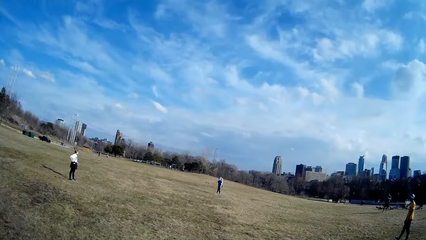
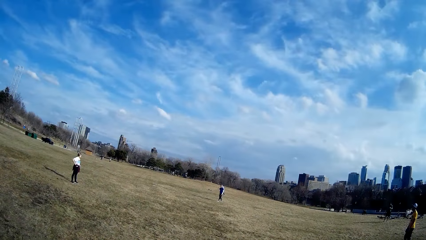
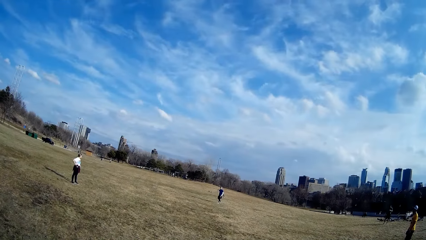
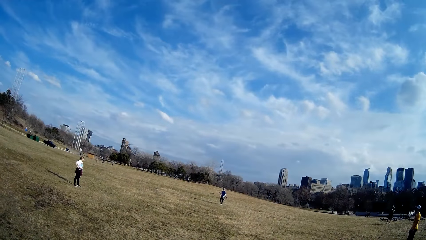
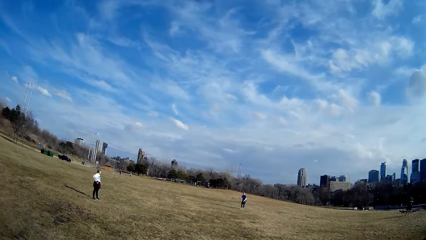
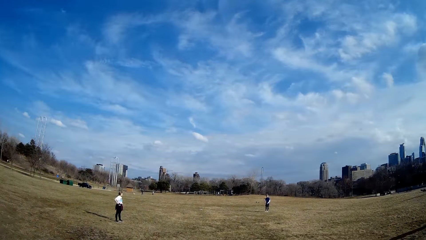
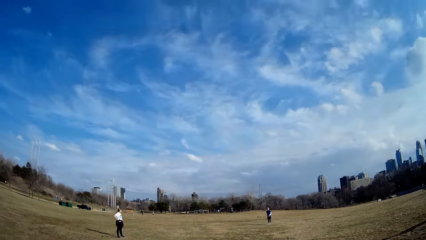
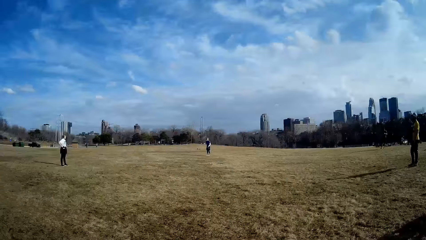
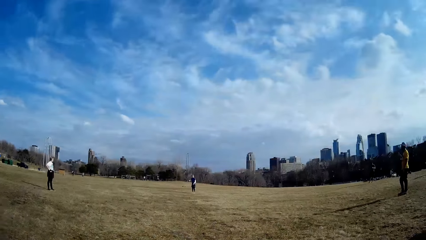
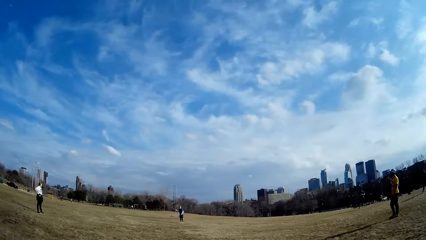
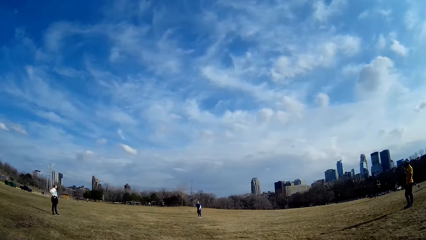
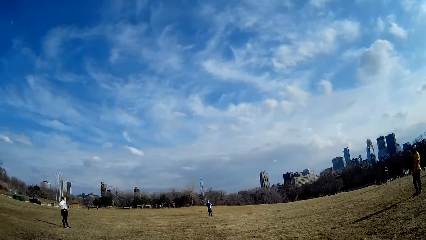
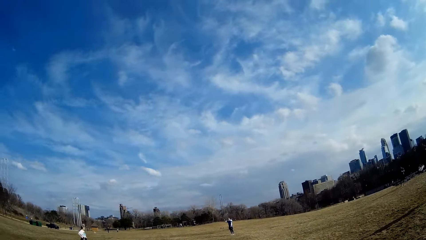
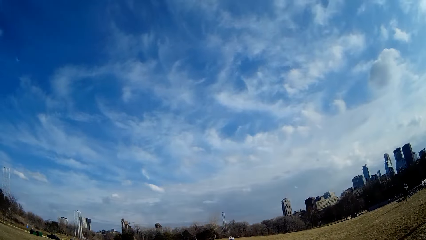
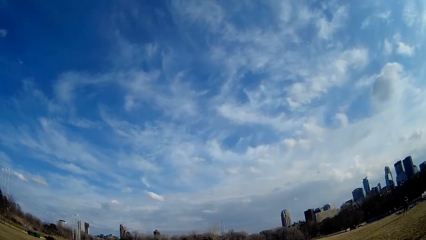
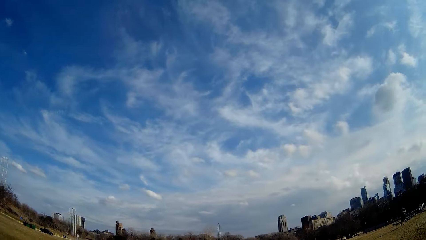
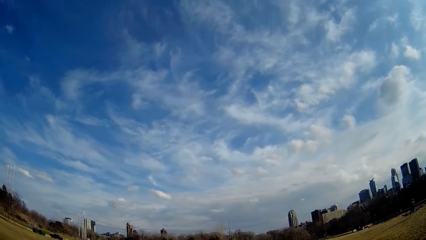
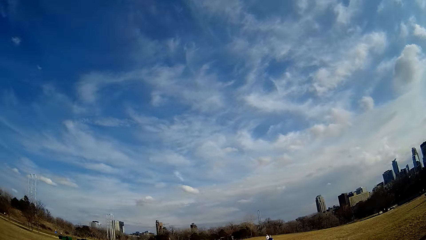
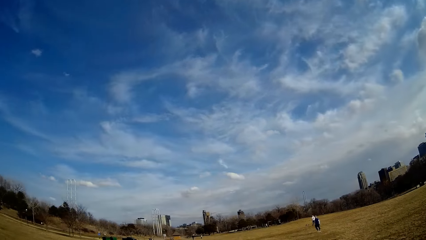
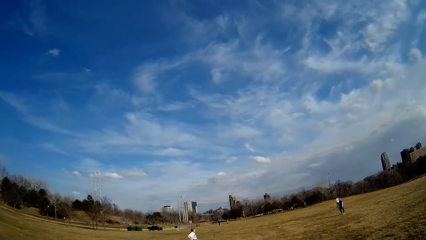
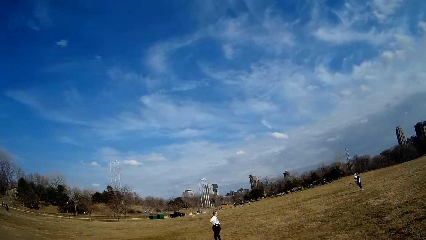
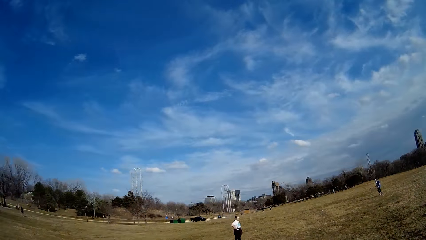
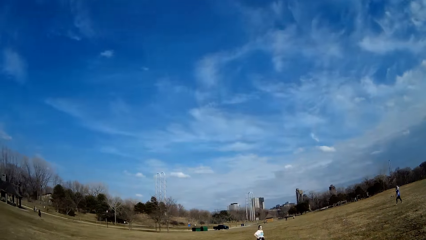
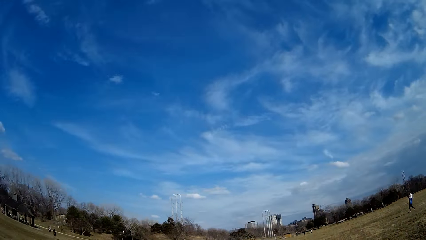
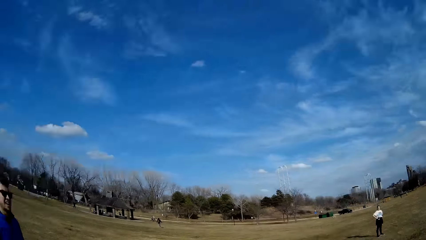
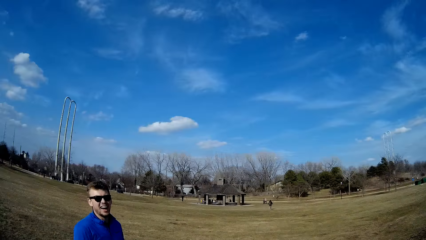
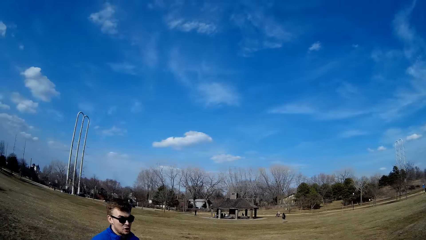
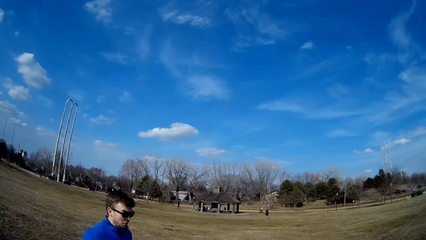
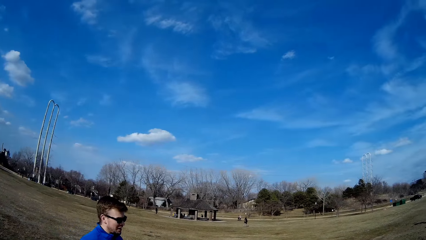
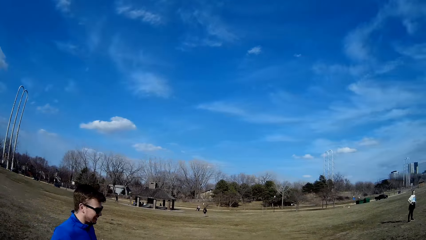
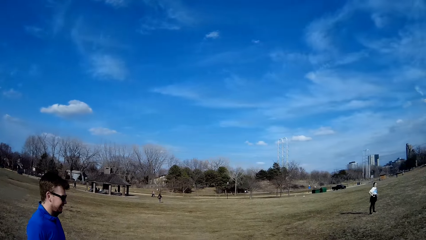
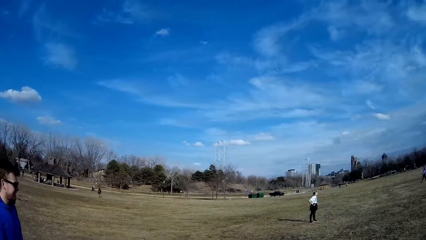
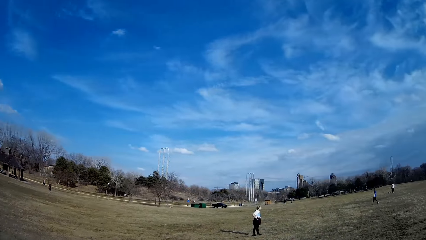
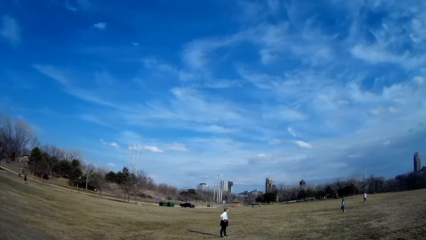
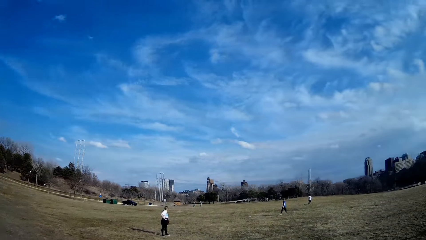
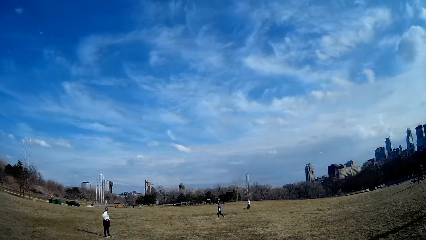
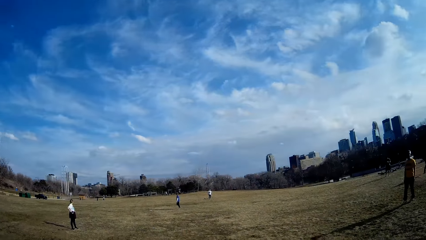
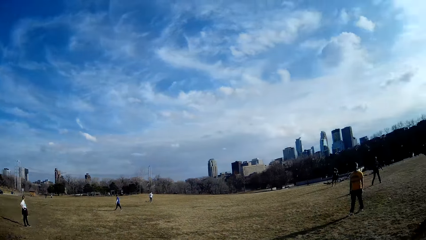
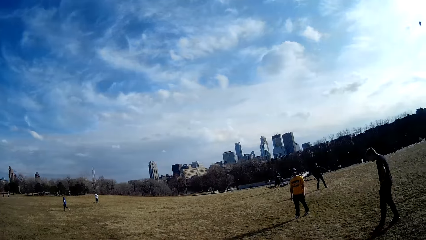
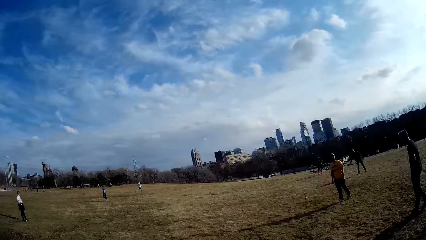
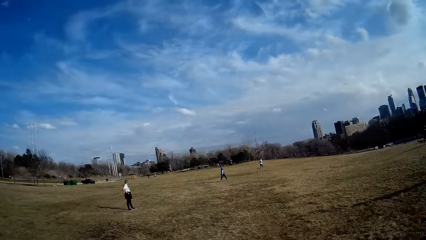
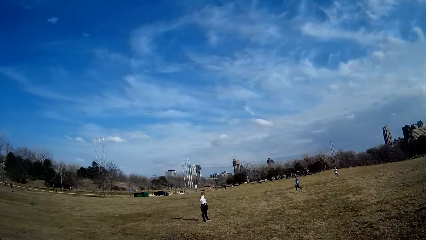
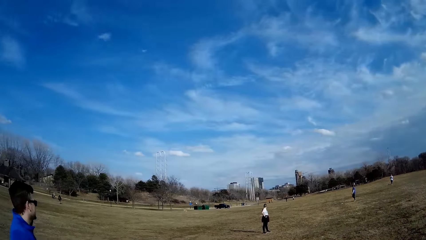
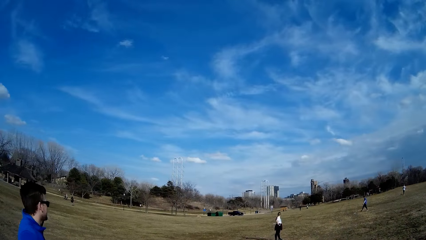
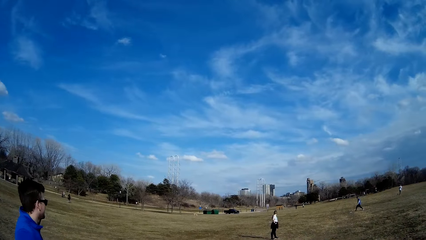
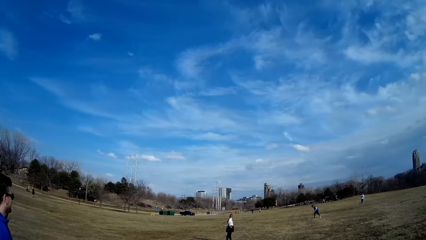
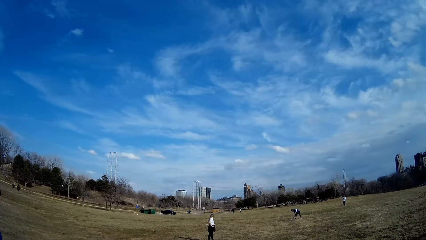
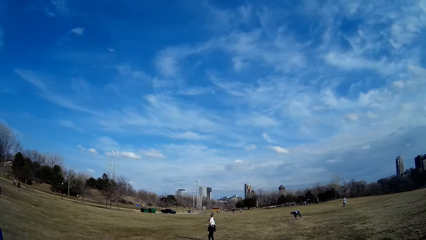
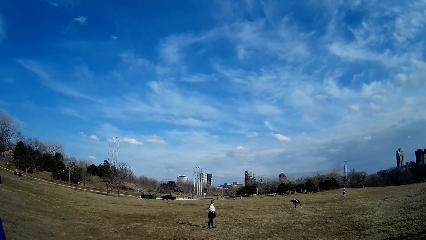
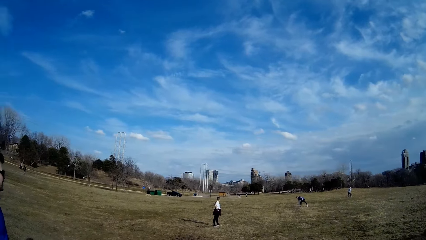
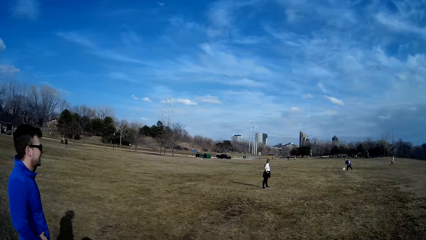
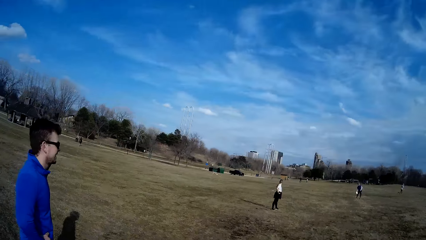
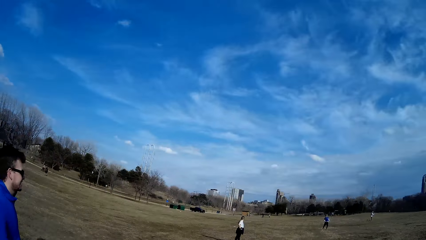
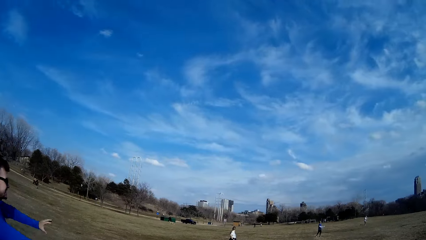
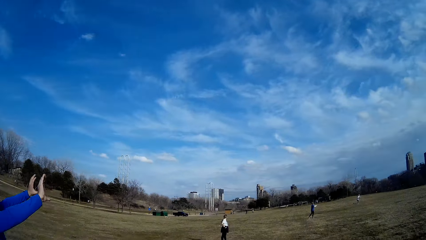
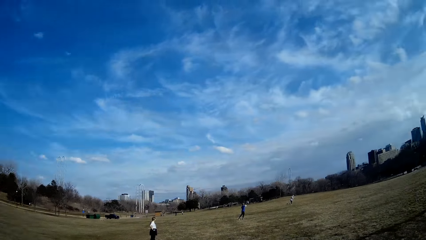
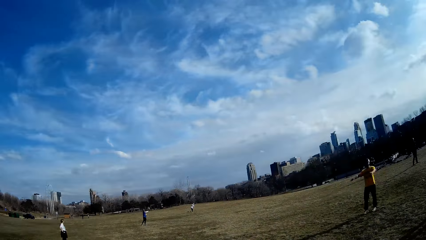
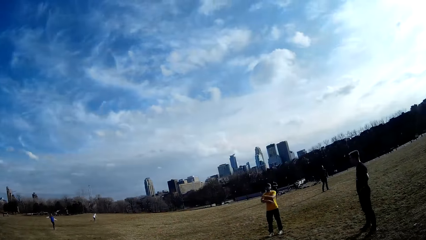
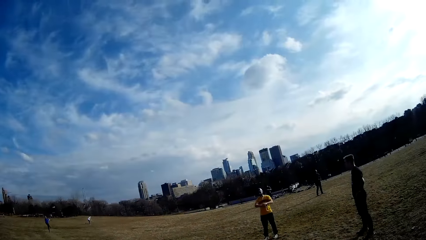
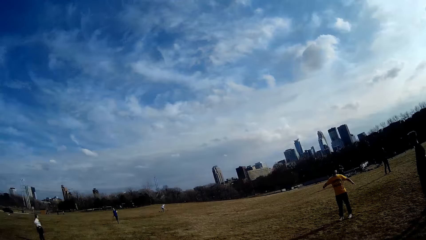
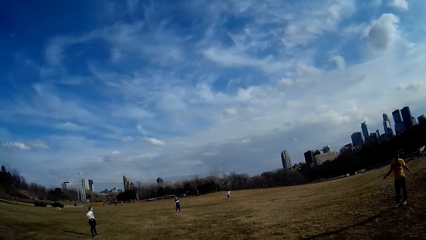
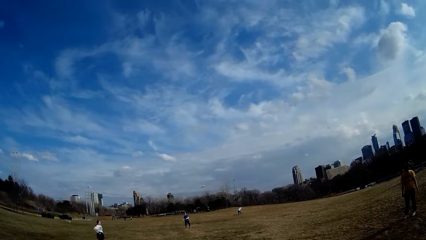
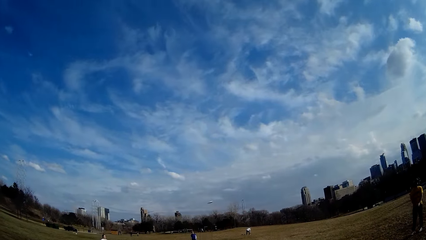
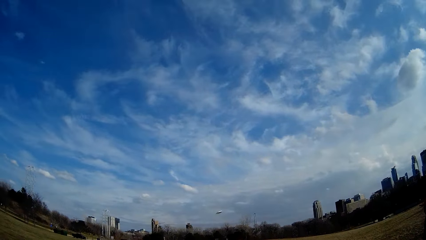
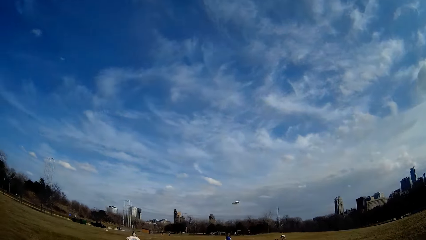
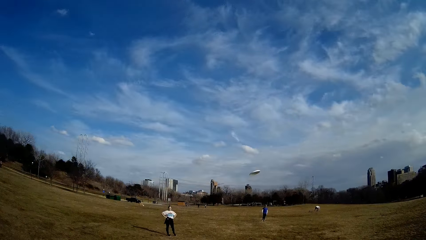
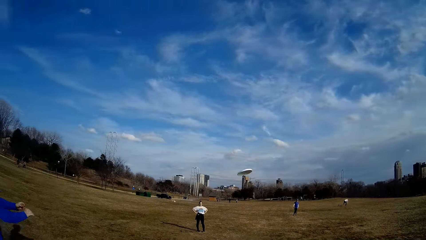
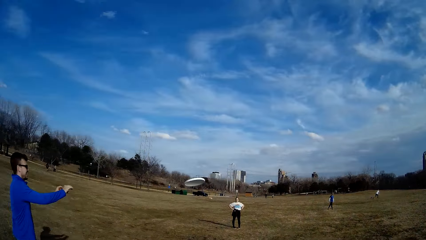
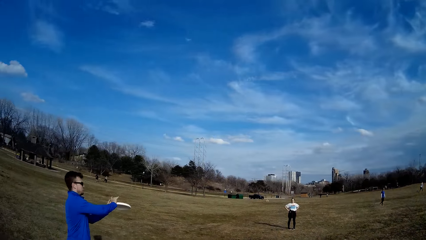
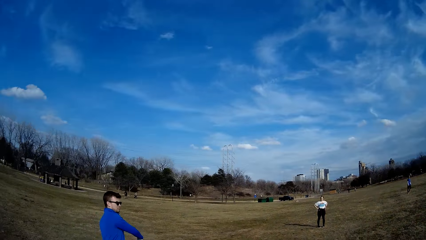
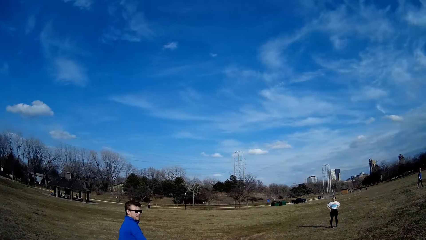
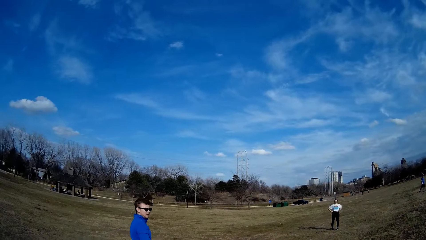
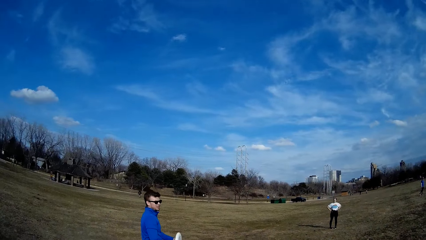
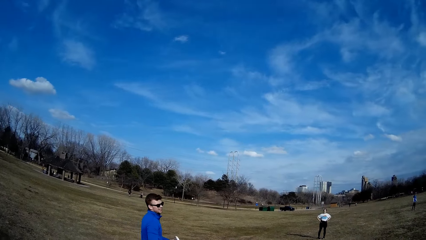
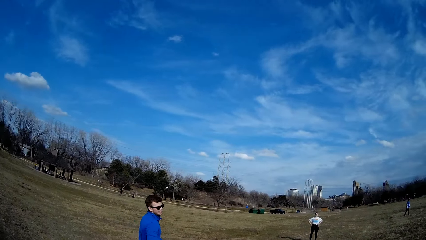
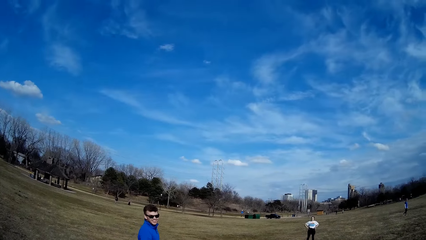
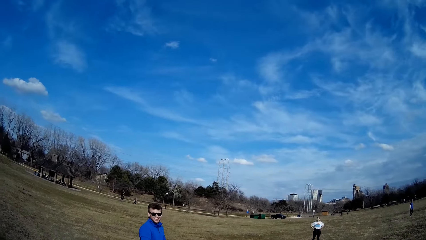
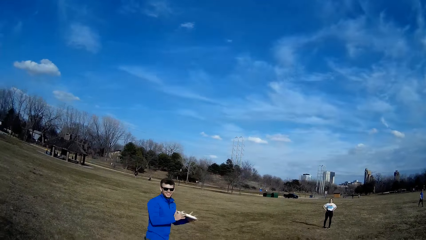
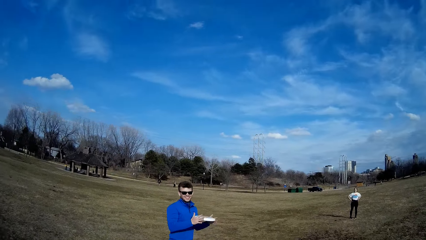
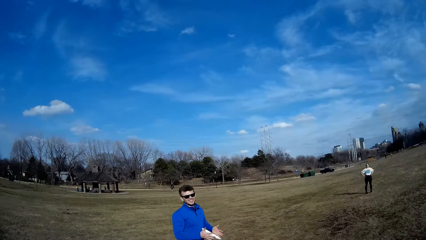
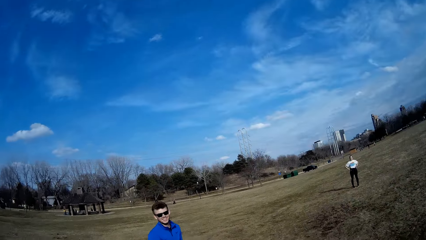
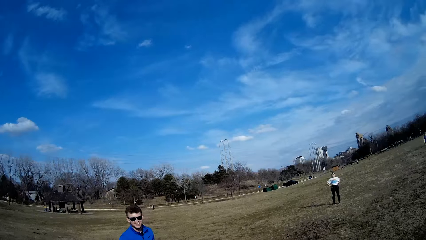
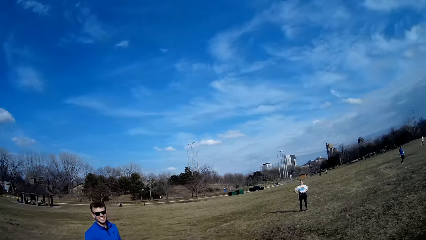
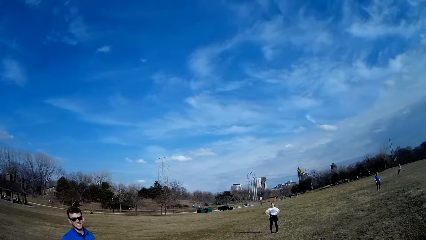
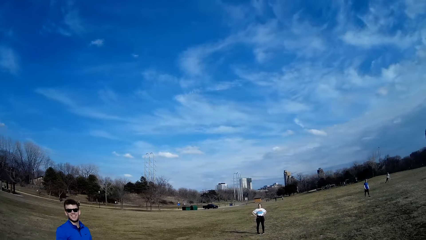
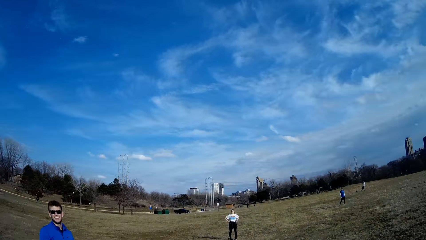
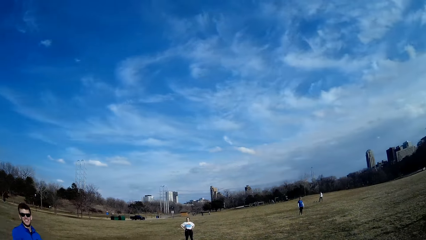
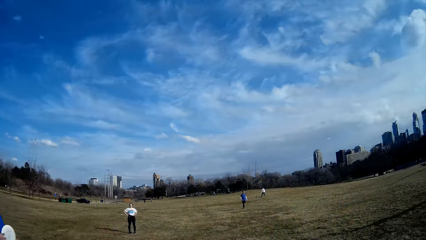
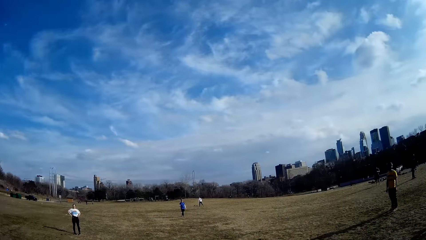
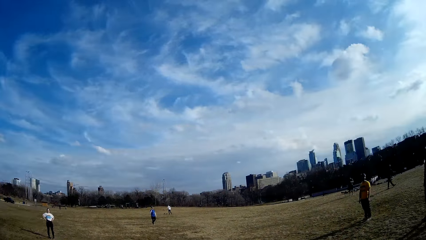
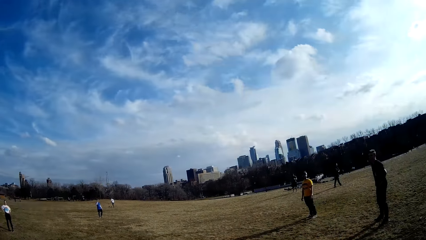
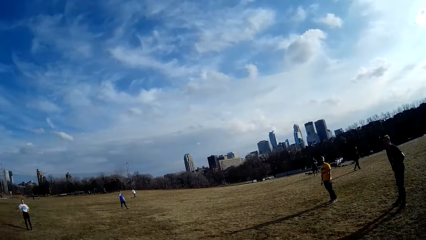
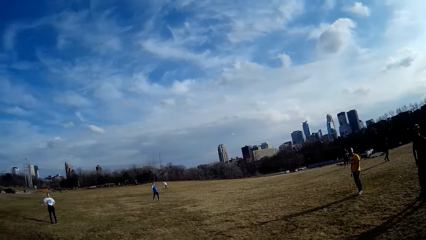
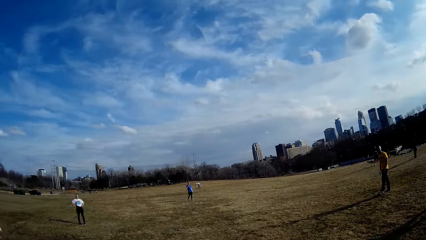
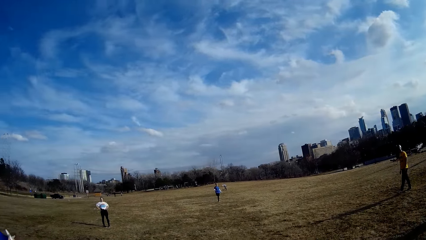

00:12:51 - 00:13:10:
A man picks up the flying disc from the ground with his hand. Another man catches the flying disc with both hands. The other man flips the flying disc in his hands.
